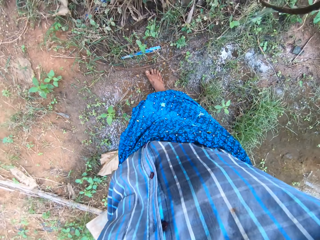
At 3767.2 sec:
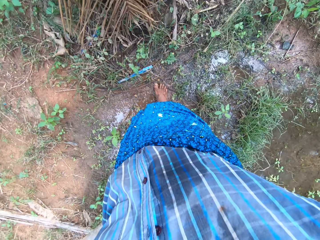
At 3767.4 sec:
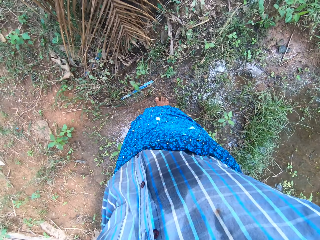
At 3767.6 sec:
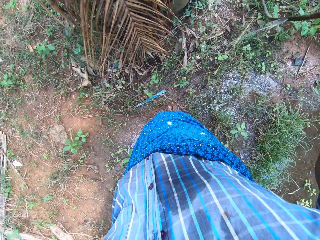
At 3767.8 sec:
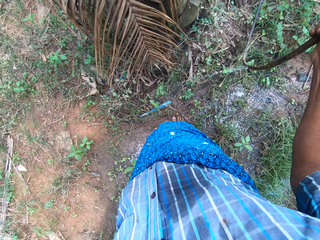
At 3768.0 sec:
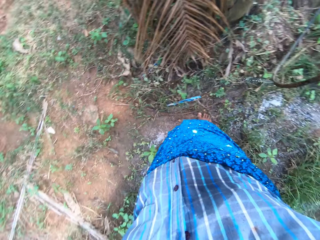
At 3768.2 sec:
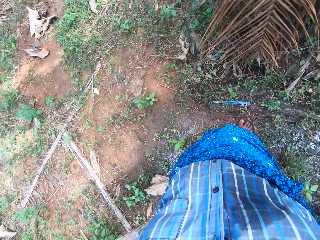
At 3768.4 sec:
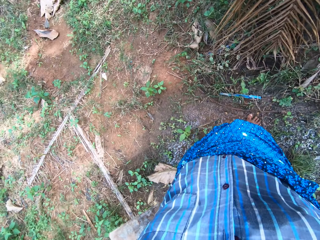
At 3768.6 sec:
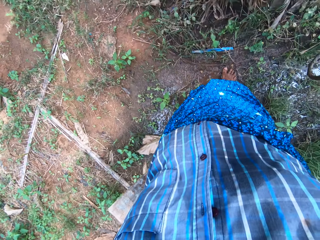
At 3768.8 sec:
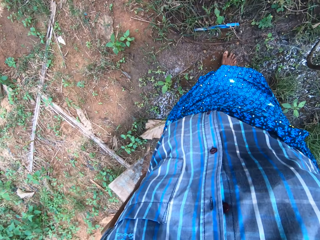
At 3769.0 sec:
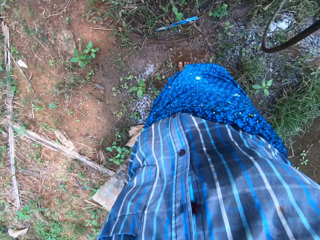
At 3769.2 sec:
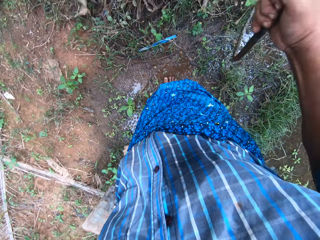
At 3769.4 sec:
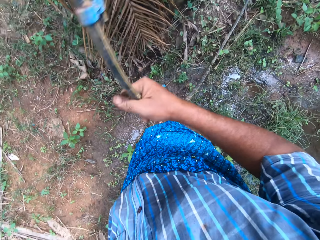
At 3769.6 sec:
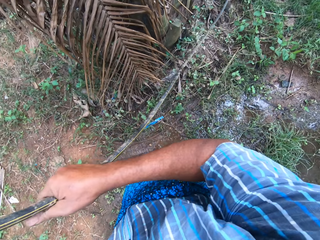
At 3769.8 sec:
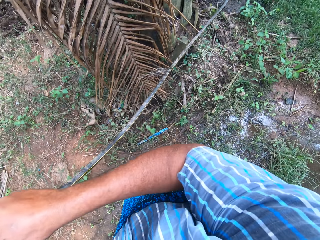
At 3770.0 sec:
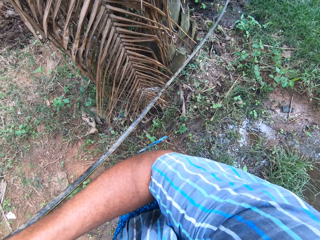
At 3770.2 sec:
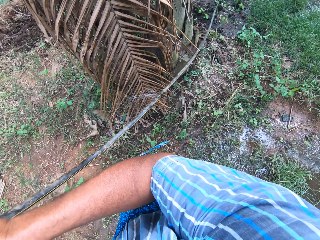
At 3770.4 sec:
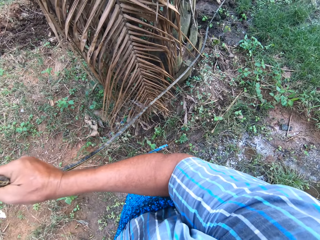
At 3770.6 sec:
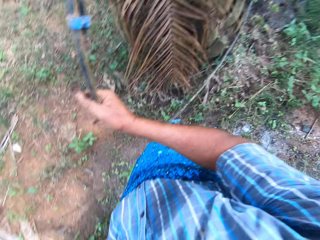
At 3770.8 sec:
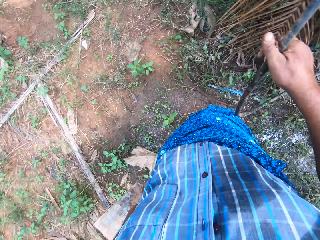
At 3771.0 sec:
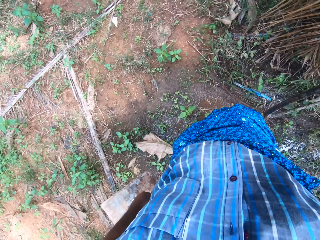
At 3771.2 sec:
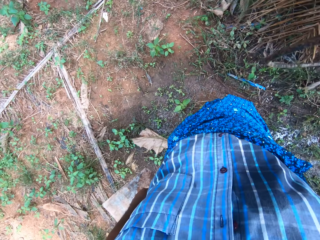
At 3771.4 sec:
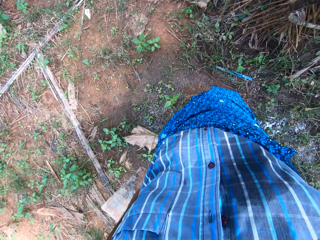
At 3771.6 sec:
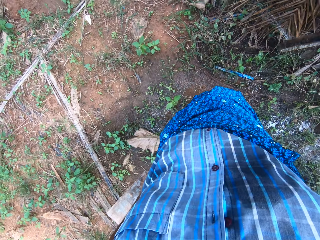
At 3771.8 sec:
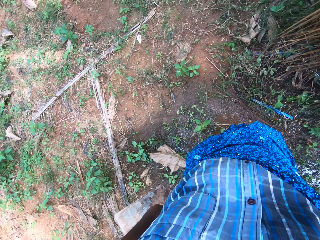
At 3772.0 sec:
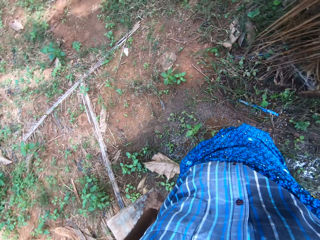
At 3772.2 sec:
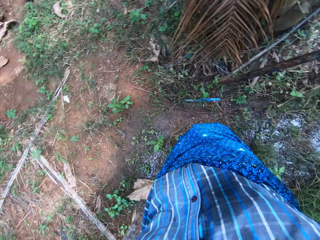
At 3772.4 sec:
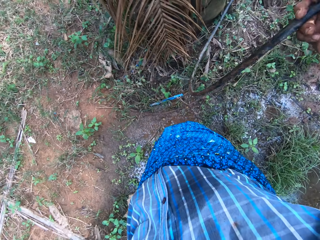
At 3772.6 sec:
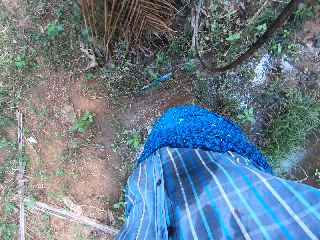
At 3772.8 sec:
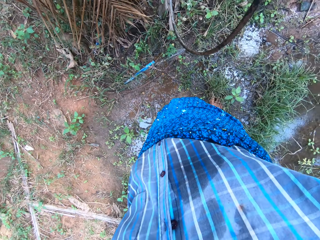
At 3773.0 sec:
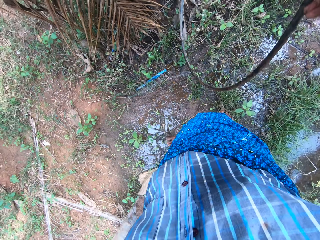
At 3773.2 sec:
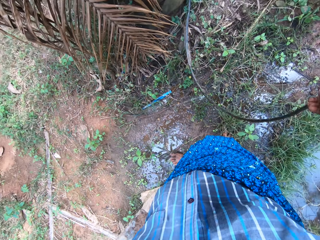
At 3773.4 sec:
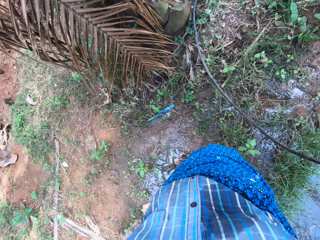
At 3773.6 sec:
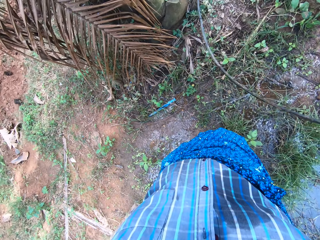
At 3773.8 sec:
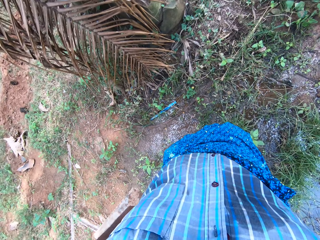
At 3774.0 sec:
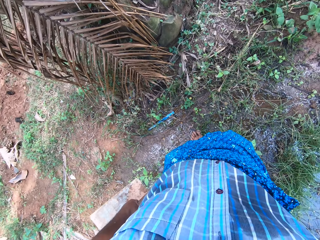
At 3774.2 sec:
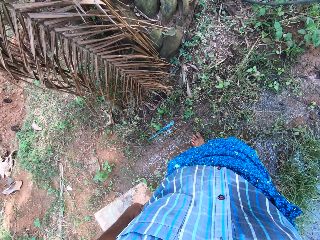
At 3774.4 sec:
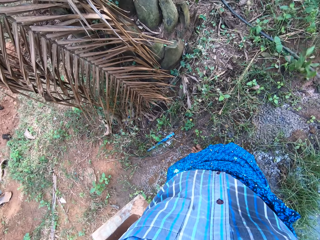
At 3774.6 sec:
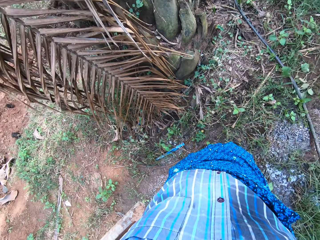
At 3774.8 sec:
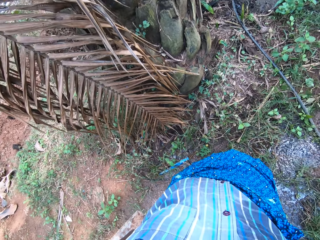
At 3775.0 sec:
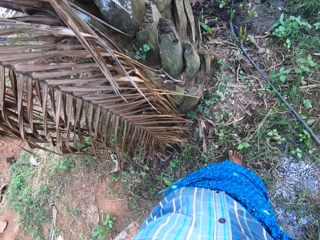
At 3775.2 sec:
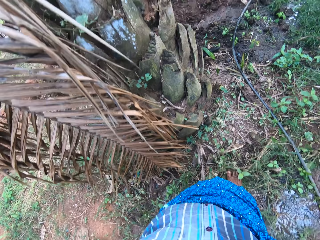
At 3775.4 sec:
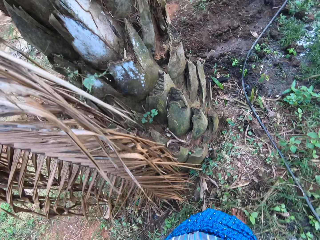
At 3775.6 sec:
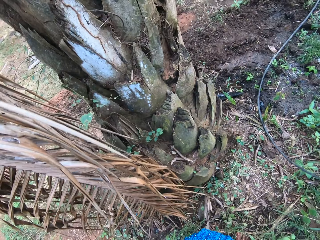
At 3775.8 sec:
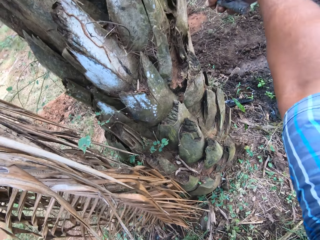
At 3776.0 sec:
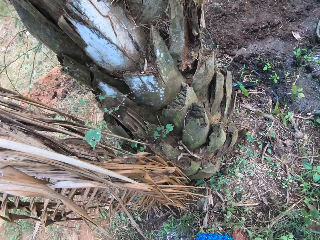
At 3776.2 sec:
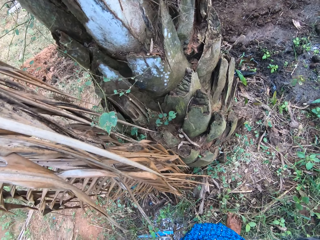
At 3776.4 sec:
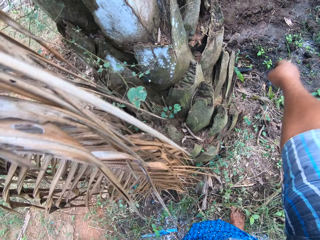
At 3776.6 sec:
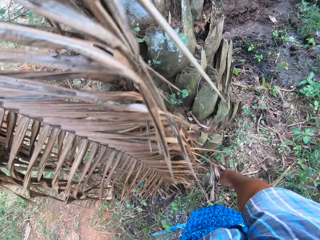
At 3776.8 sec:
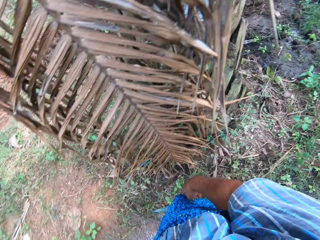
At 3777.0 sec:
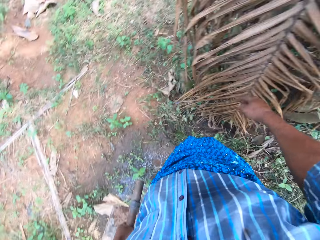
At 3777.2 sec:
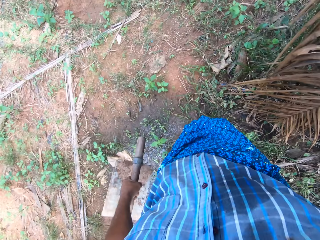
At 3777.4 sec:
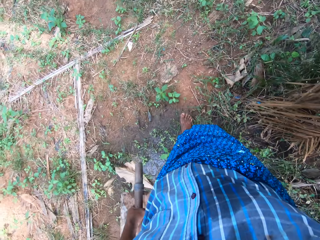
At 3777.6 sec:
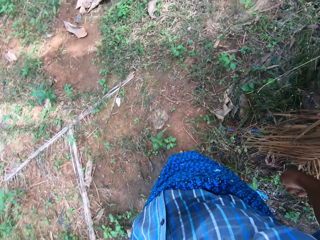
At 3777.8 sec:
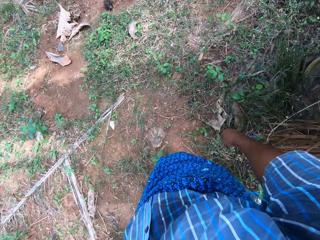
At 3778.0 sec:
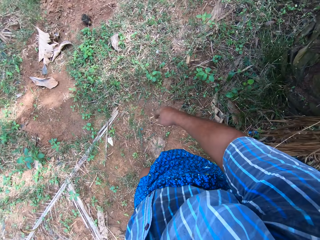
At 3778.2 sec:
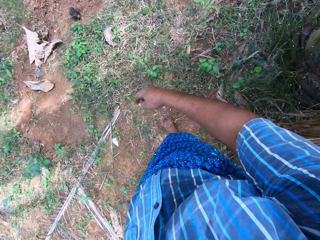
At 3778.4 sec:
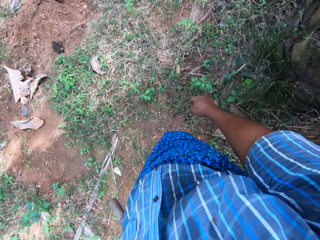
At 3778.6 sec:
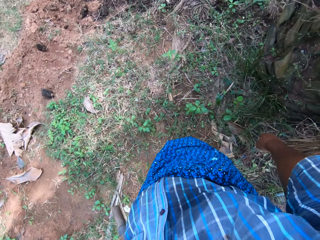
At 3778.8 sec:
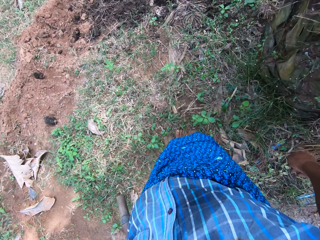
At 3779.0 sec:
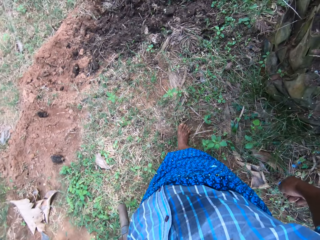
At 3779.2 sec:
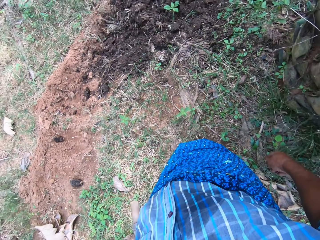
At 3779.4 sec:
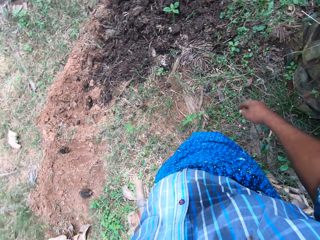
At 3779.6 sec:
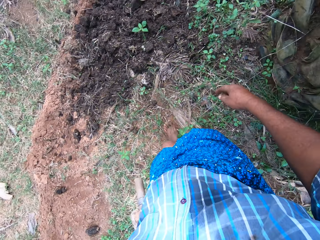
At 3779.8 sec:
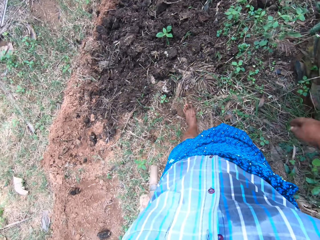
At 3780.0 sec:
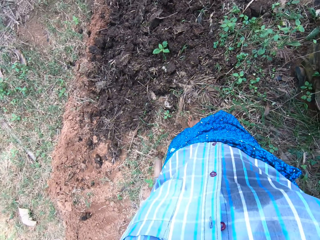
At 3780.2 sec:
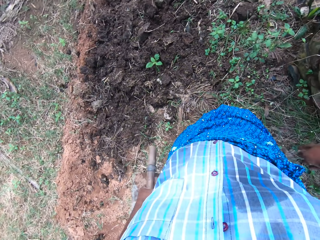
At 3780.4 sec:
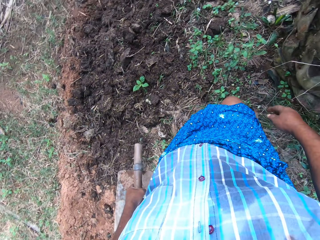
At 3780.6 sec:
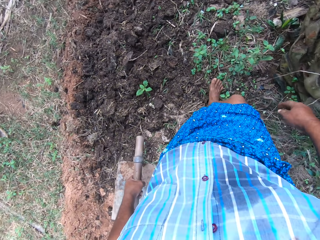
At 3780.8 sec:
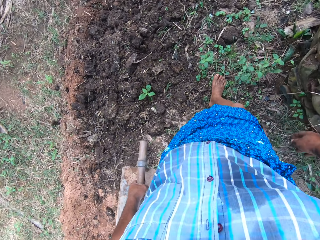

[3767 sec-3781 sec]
The camera wearer holds the water pipe. They pull the water pipe. They hold the water pipe. They put the water pipe on the ground. They lift the hand. They walk forward on the farm.

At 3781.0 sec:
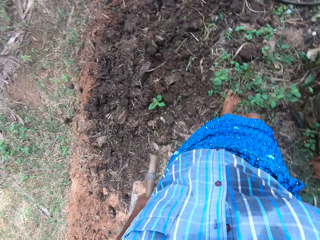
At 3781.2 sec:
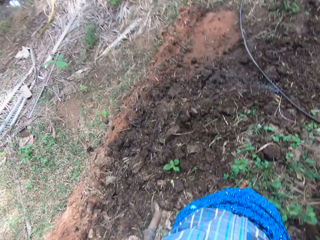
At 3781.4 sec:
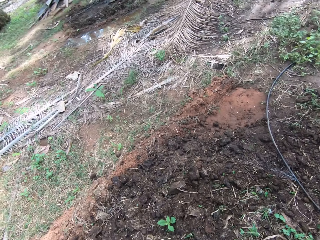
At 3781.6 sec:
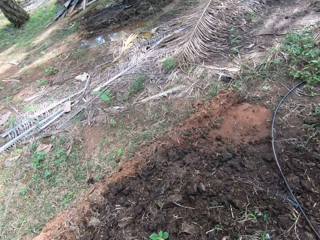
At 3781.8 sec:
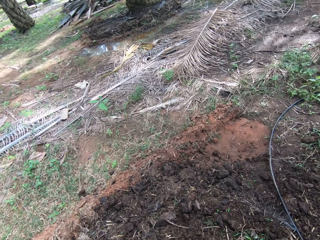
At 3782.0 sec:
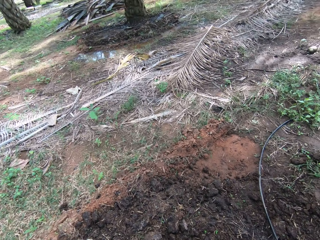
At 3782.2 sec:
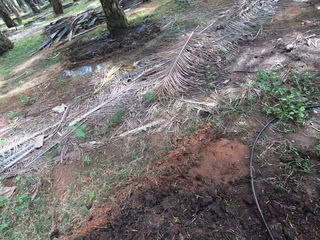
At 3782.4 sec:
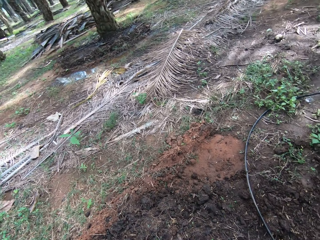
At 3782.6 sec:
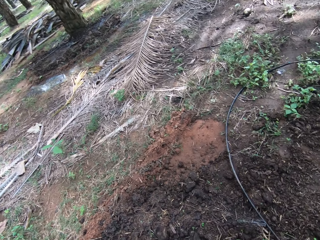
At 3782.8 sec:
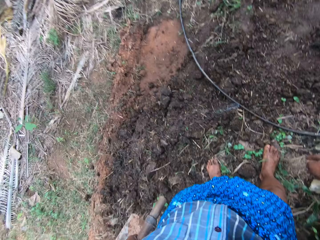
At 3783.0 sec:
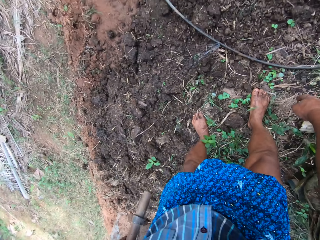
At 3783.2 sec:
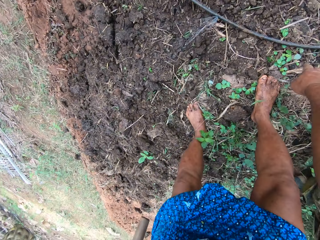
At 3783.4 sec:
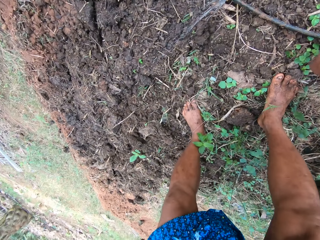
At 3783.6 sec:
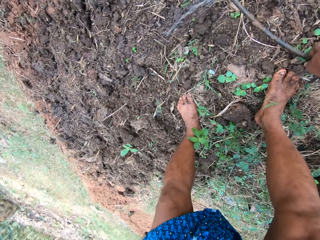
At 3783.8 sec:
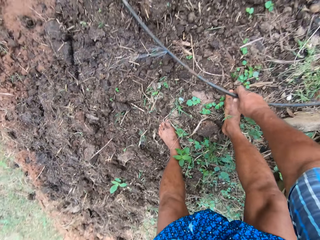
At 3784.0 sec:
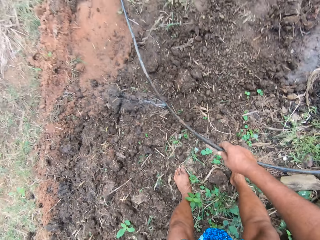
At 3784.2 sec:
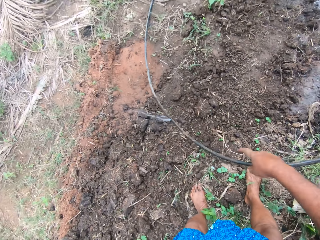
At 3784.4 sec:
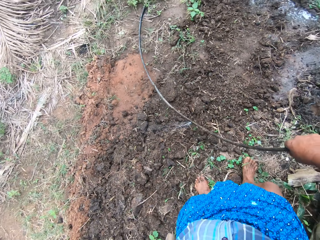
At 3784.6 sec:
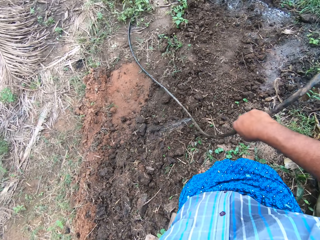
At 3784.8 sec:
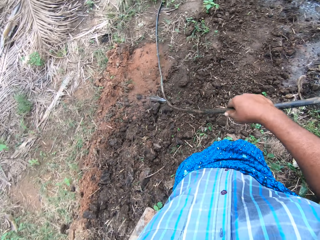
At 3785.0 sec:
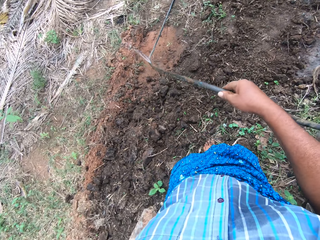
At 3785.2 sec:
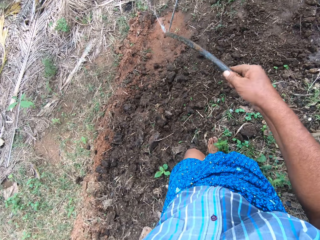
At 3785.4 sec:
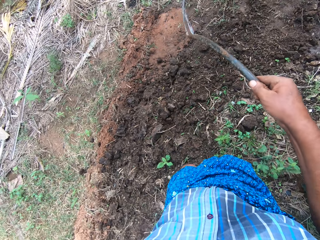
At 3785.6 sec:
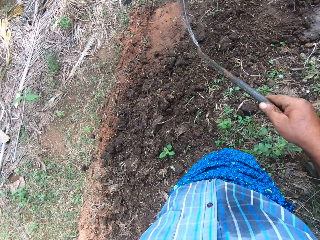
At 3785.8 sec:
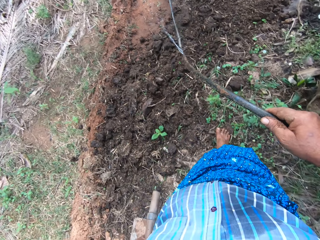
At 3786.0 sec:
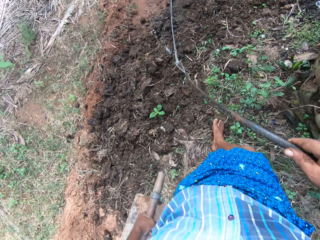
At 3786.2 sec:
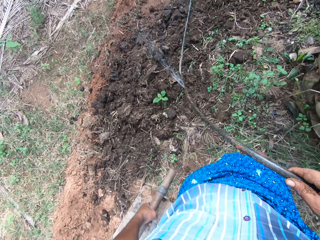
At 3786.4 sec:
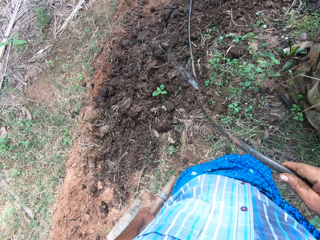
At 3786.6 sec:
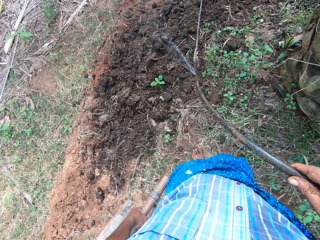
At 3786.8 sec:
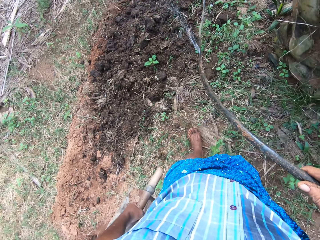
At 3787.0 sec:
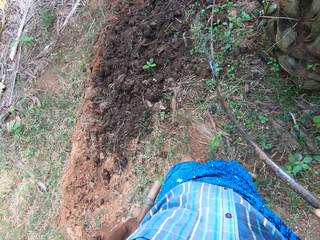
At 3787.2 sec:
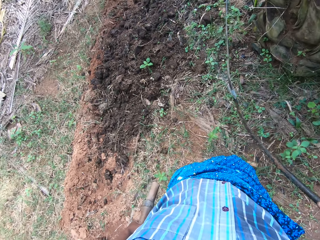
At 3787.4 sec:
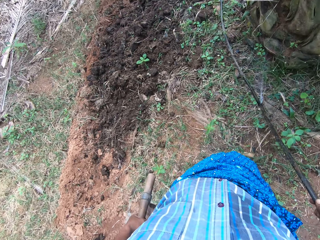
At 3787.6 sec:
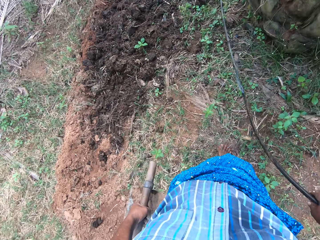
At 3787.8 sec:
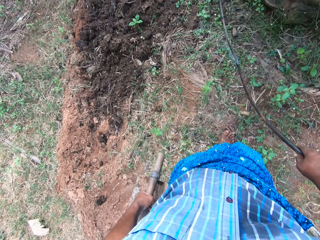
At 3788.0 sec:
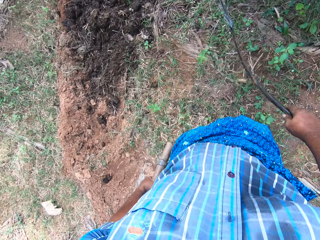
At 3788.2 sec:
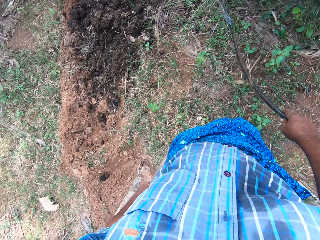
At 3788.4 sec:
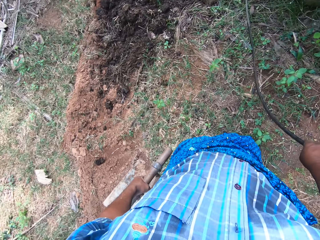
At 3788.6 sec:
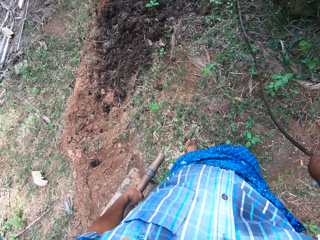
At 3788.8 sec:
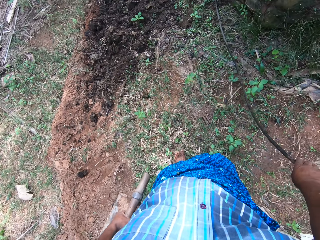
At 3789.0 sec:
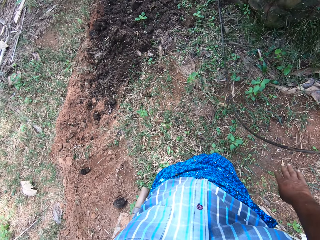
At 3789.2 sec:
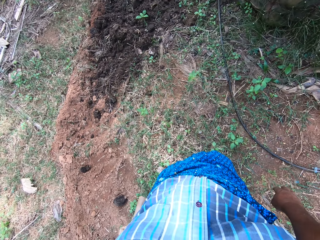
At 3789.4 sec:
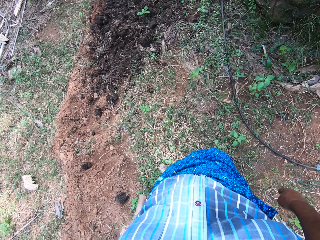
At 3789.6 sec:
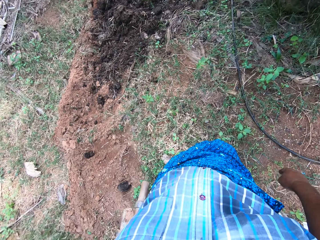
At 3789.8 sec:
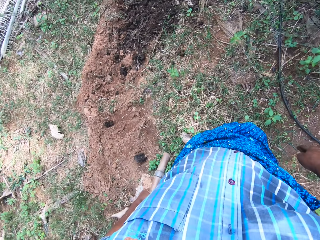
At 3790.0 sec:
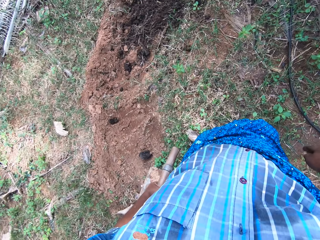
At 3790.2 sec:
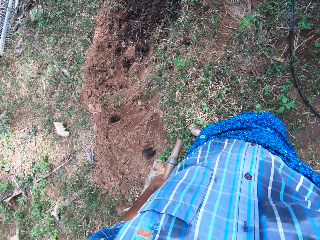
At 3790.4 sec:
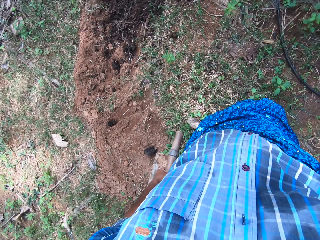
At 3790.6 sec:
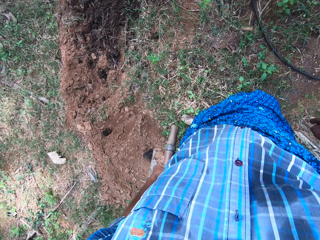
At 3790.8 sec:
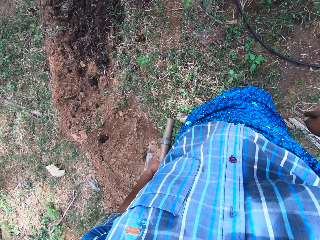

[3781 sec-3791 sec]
The camera wearer looks around the farm. They pick the water pipe. They hold the water pipe. They pull the water pipe. They put the water pipe on the ground.
